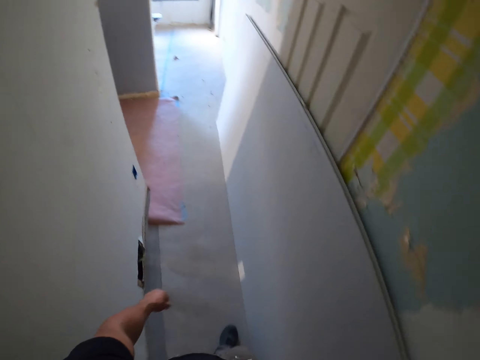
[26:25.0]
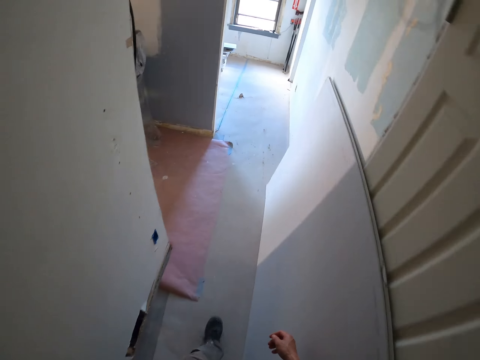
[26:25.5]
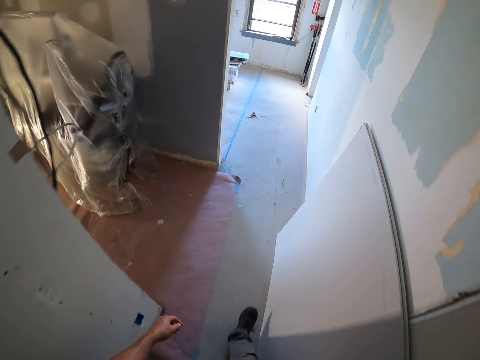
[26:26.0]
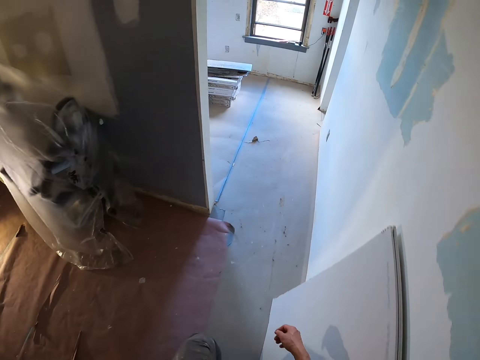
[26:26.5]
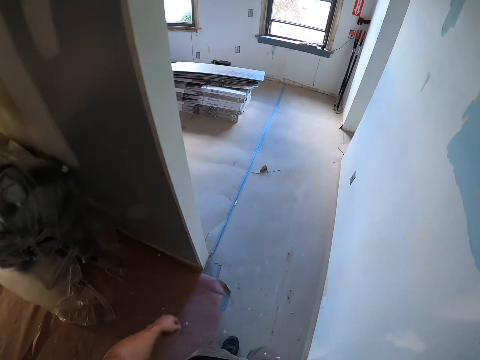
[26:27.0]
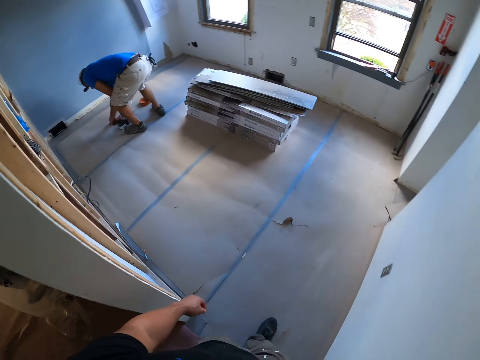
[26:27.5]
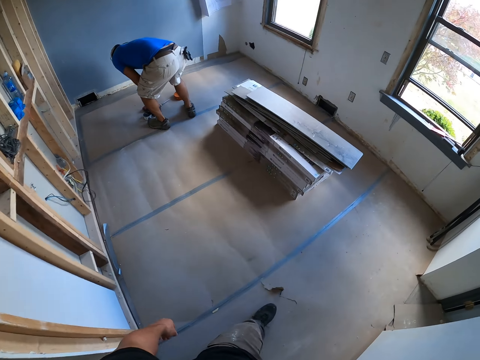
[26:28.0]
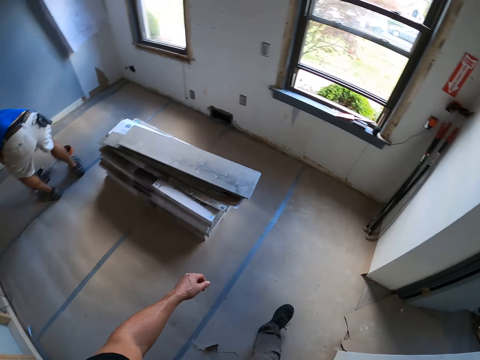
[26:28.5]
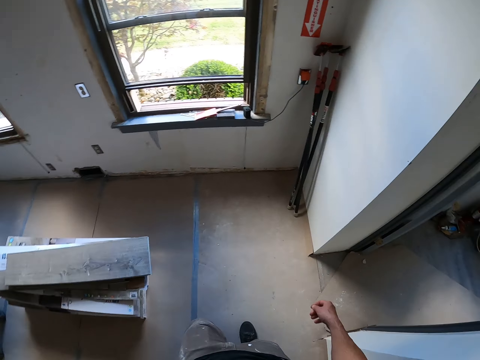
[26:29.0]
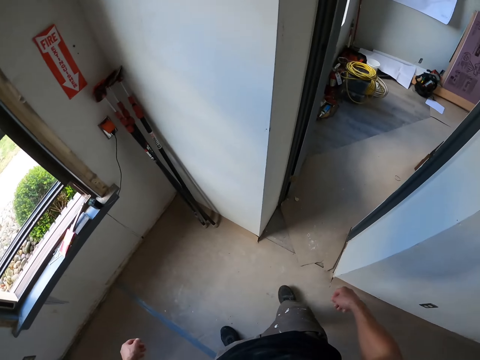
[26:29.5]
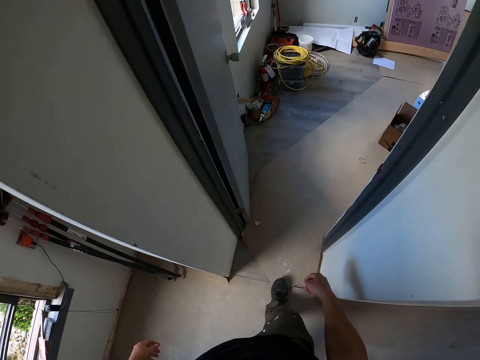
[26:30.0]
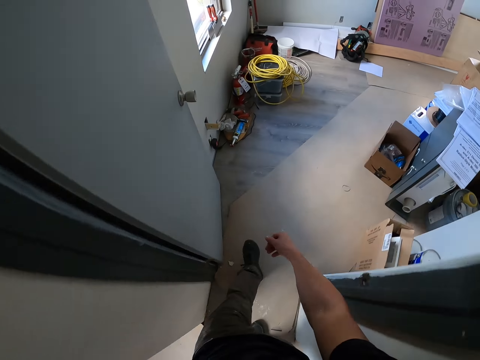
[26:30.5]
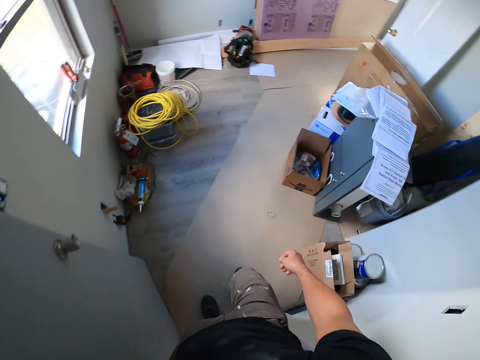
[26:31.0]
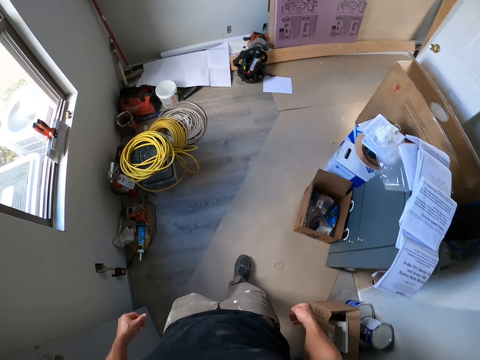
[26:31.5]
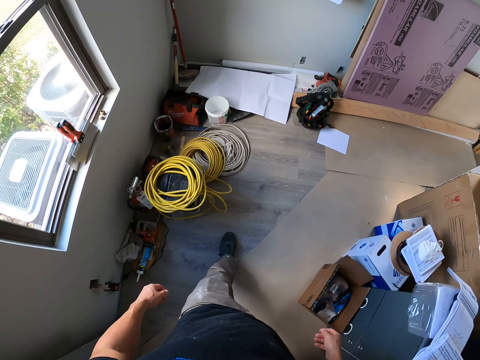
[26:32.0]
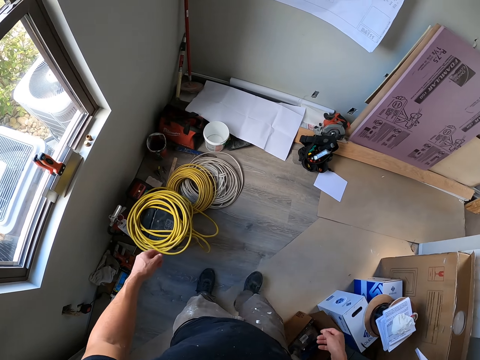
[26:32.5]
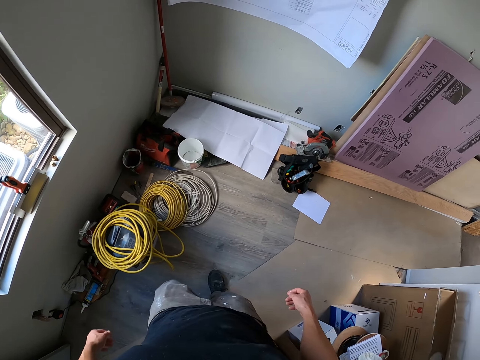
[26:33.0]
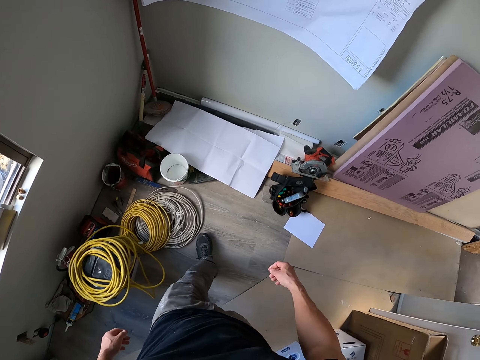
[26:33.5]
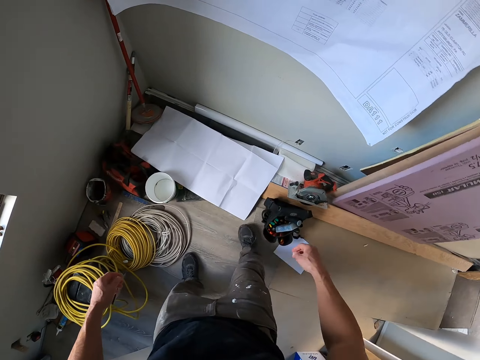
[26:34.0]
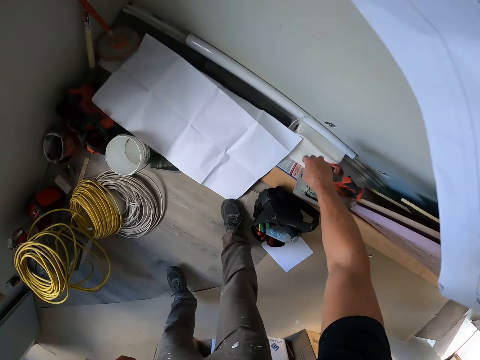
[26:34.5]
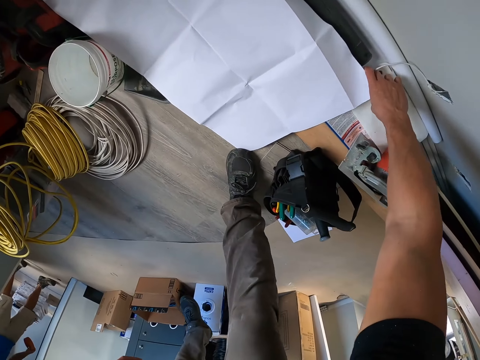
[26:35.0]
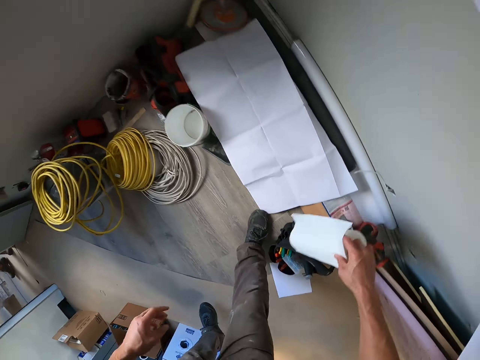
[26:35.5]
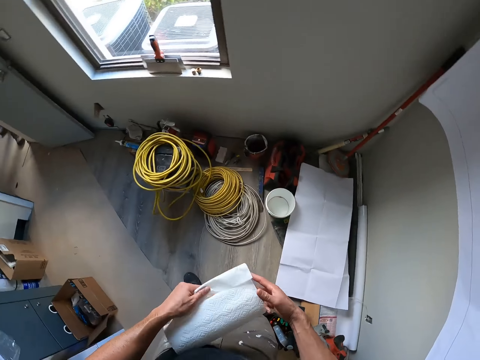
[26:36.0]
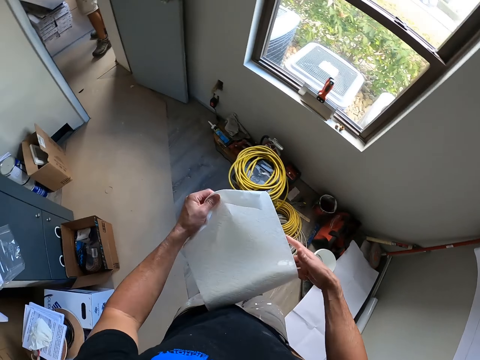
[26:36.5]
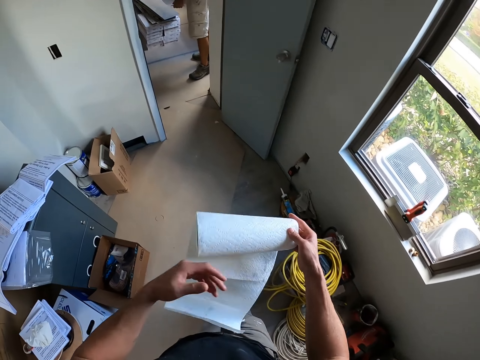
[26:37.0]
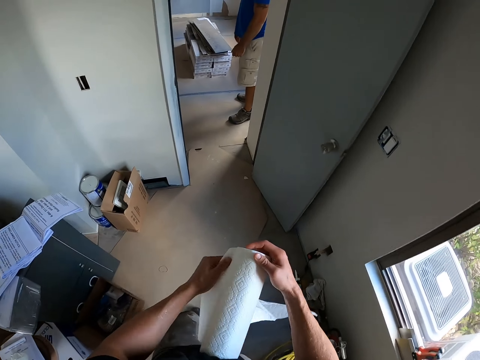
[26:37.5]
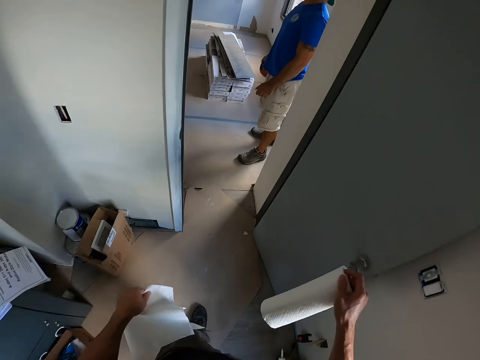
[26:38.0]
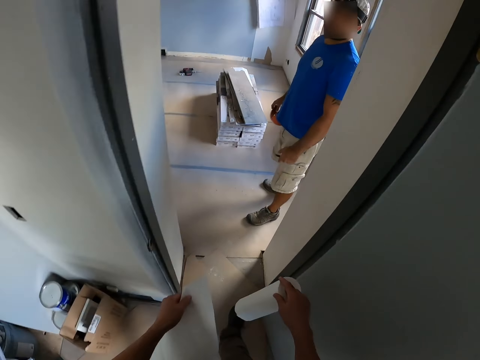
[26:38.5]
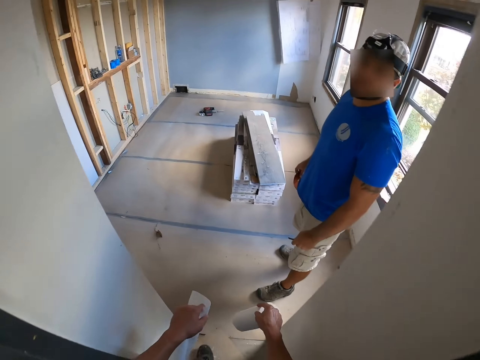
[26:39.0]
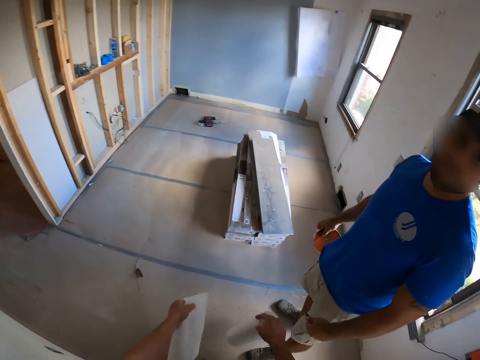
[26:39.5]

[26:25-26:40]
A man picks something on the floor. The camera wearer walks around the room. They pick up the paper towel roll or roll of tissue paper. They pull the sheet of the paper towel roll. They roll the tissue paper. The man stands at the door. The camera wearer cuts the sheet of paper towel. They walk around the room.

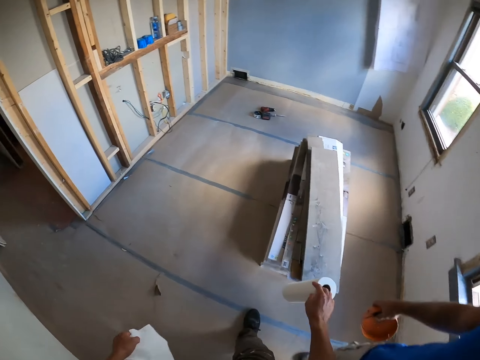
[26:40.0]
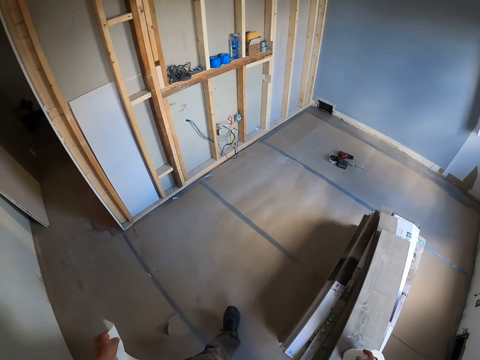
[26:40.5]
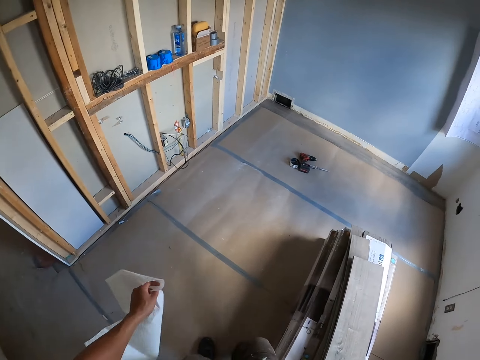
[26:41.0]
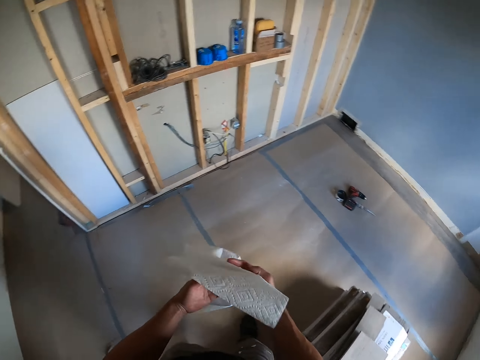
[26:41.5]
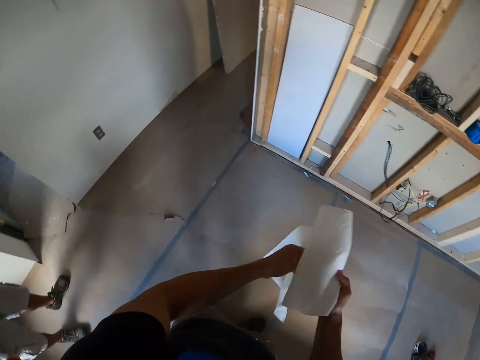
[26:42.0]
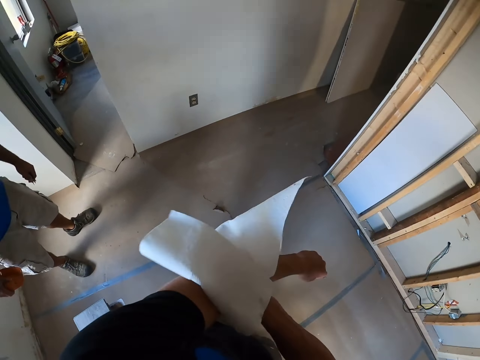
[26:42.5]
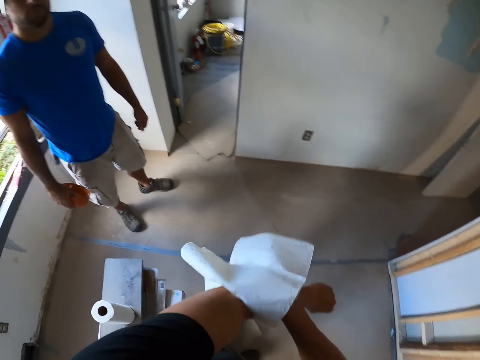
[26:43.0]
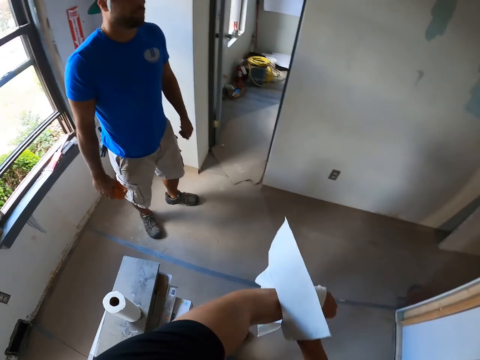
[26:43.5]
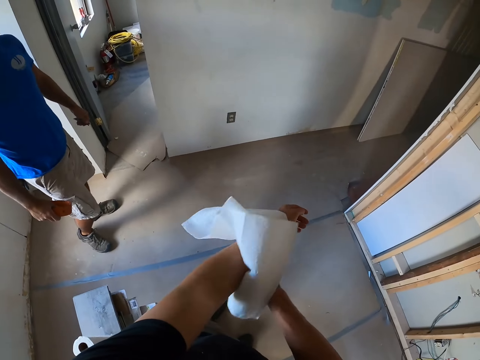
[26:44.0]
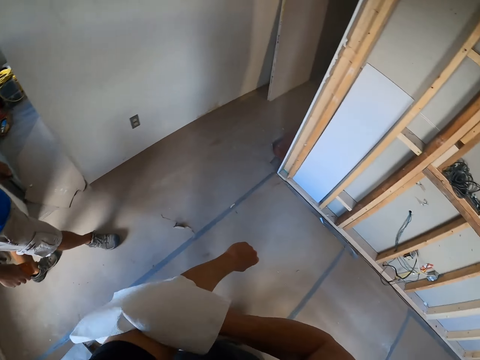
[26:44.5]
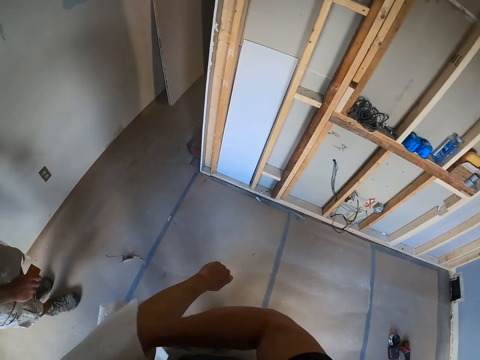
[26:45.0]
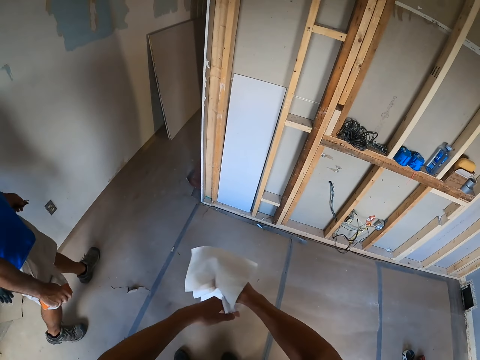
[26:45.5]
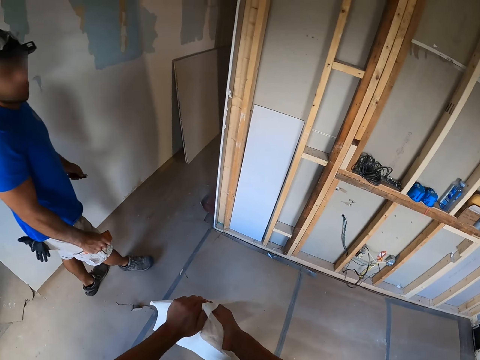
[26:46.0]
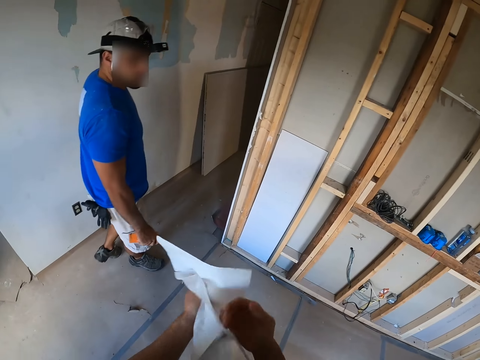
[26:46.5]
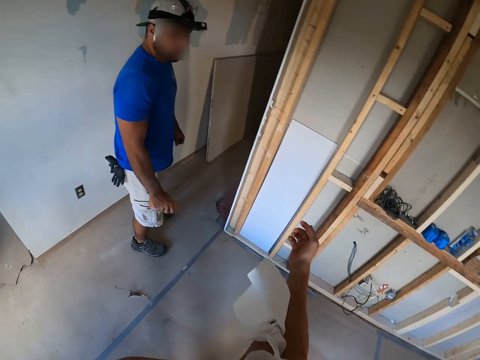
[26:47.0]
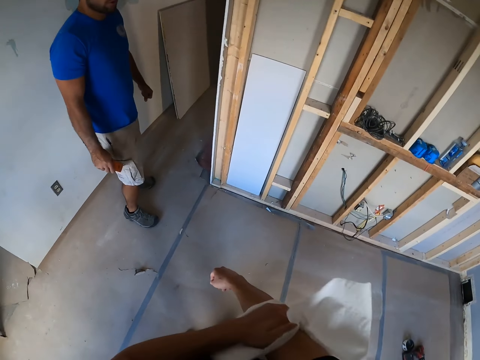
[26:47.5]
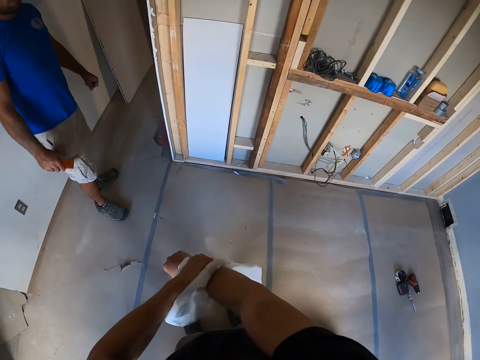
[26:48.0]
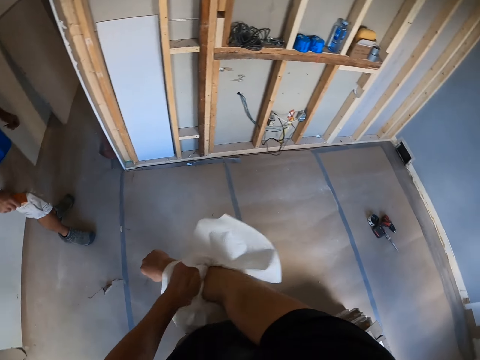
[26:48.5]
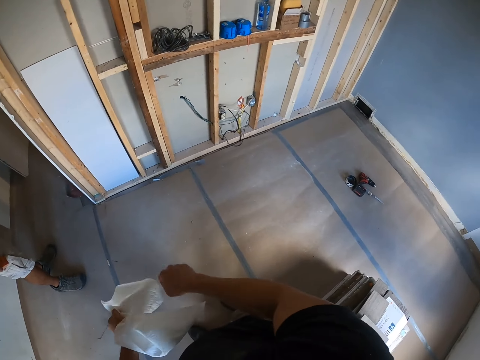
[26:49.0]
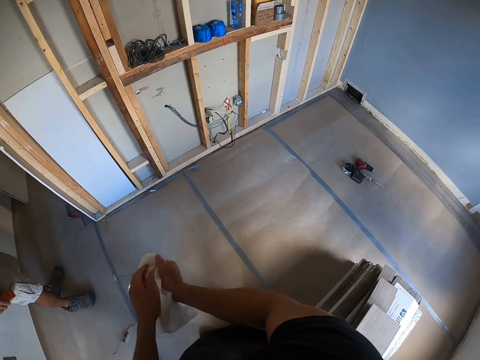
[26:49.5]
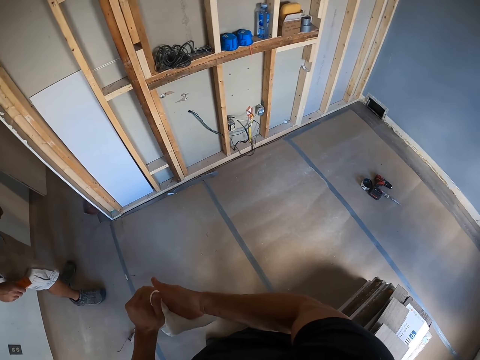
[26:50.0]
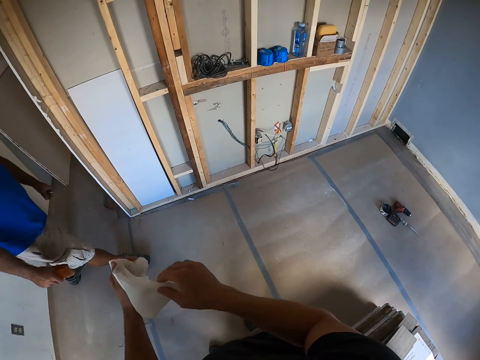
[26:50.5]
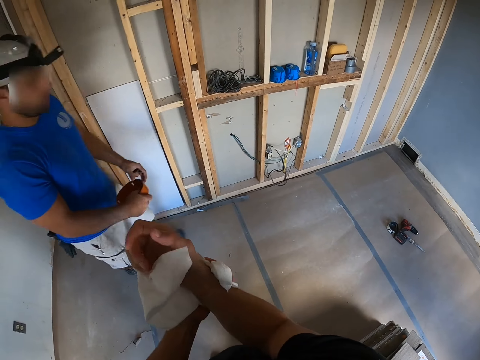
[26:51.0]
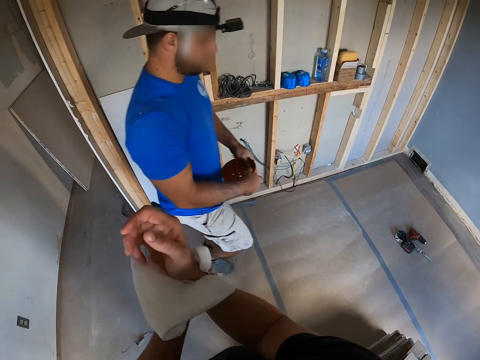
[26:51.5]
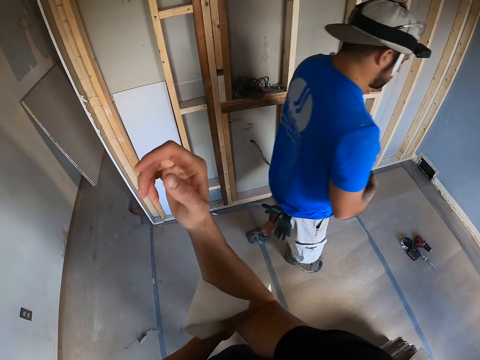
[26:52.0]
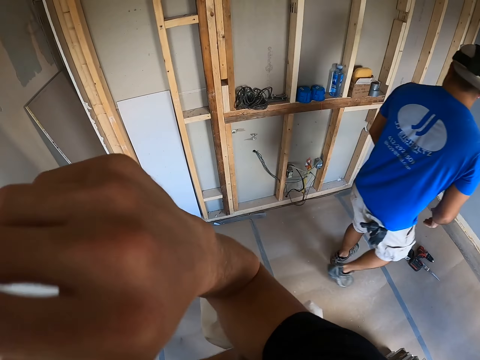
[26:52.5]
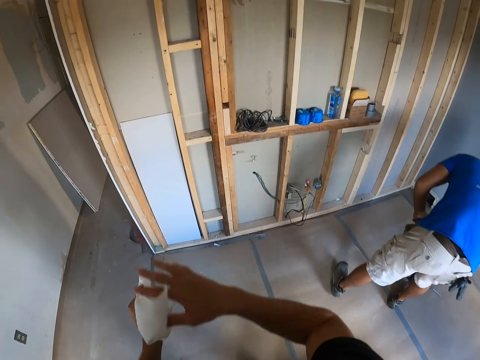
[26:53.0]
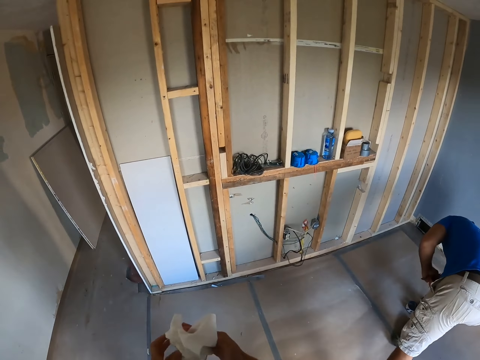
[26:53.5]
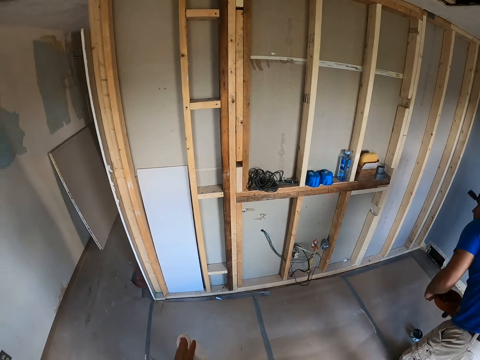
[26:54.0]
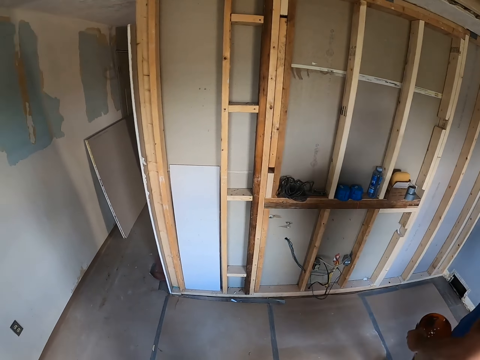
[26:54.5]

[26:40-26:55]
The camera wearer places the paper towel roll on the wood. He wipes his hand with the paper towel. A man walks around the room. The camera wearer wipes his hands with the paper towel. The man stops in the room and walks around the room. The camera wearer wipes his hands with the paper towel. The man picks up the hand drill on the floor.
